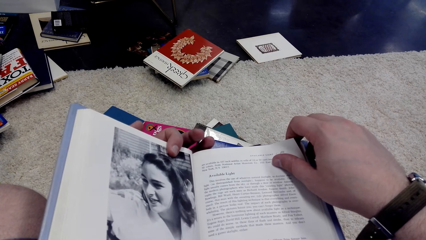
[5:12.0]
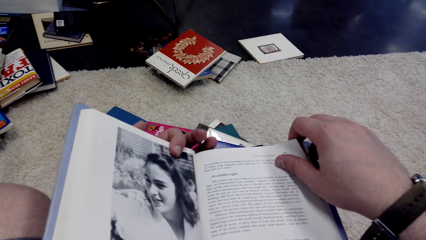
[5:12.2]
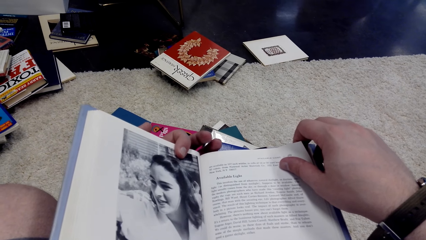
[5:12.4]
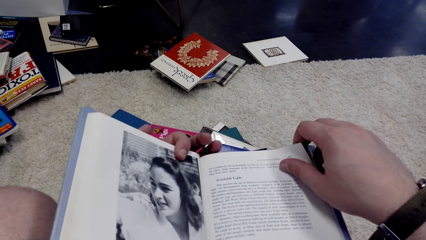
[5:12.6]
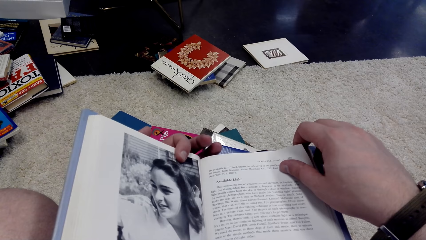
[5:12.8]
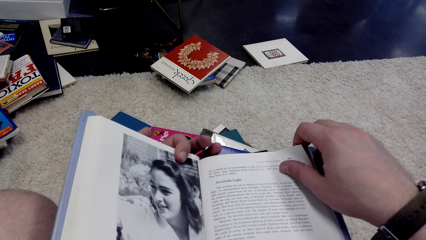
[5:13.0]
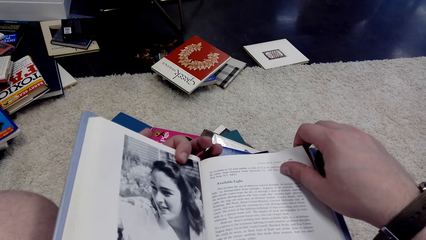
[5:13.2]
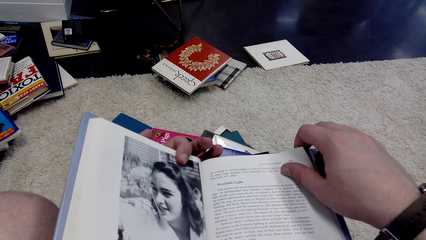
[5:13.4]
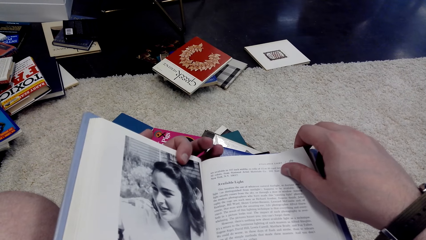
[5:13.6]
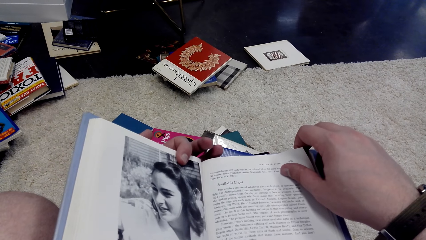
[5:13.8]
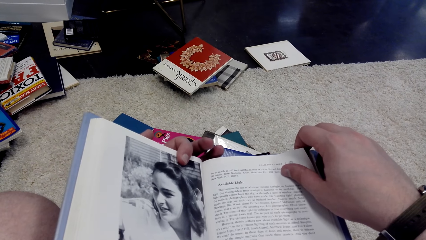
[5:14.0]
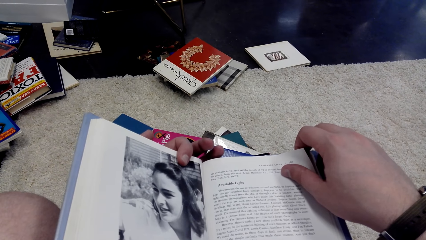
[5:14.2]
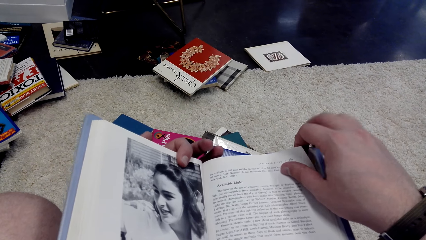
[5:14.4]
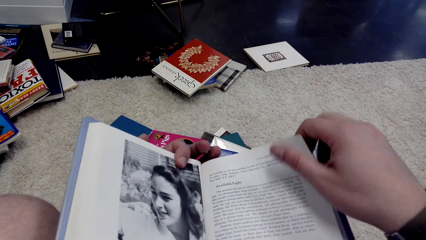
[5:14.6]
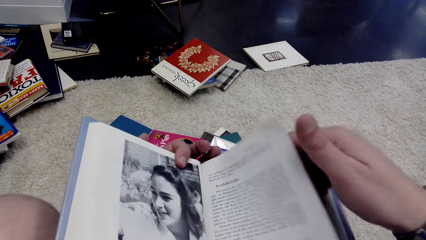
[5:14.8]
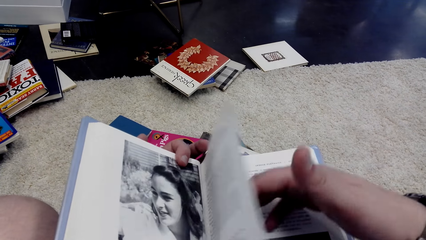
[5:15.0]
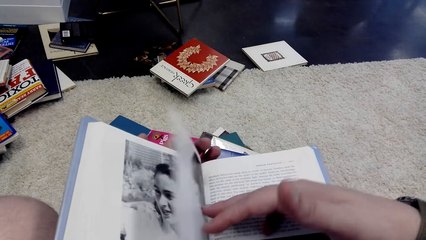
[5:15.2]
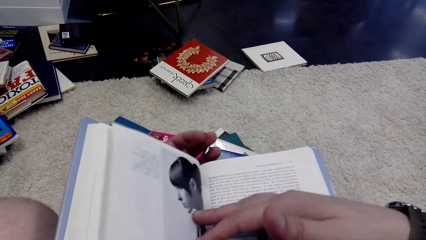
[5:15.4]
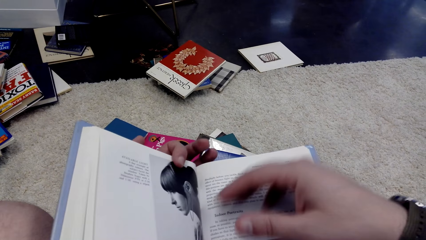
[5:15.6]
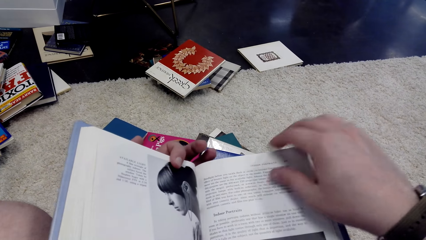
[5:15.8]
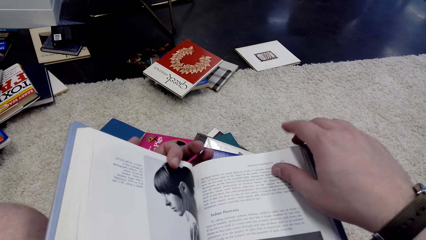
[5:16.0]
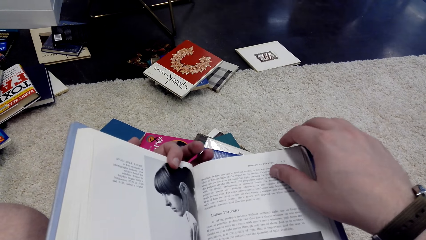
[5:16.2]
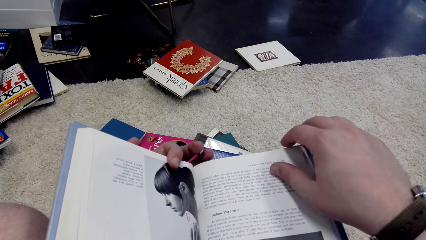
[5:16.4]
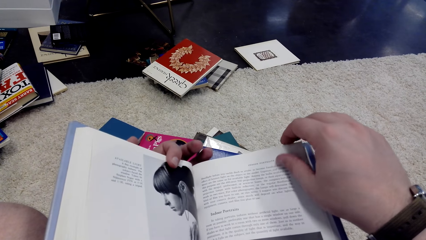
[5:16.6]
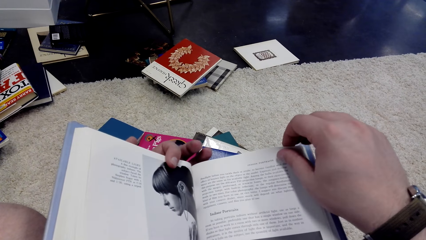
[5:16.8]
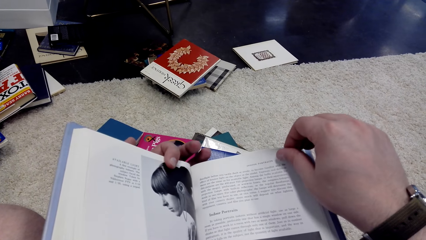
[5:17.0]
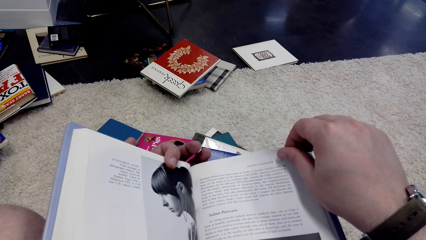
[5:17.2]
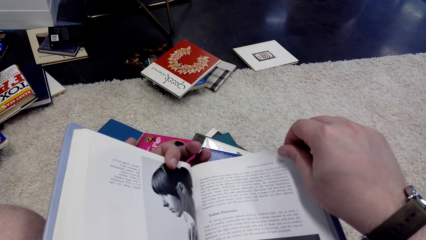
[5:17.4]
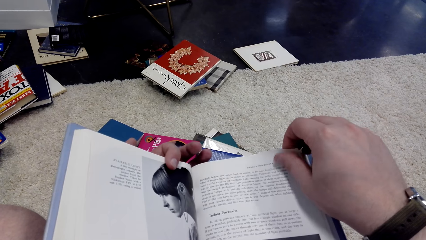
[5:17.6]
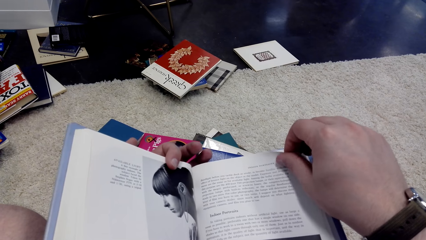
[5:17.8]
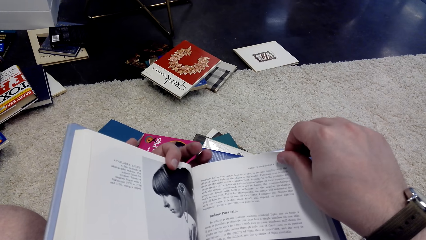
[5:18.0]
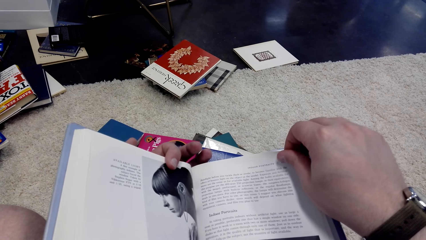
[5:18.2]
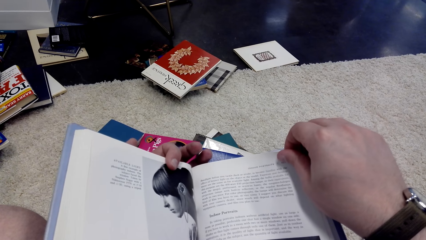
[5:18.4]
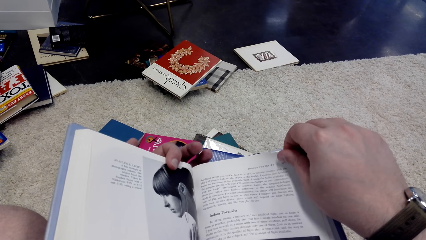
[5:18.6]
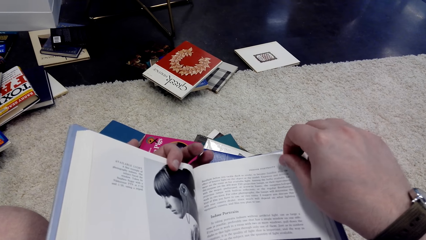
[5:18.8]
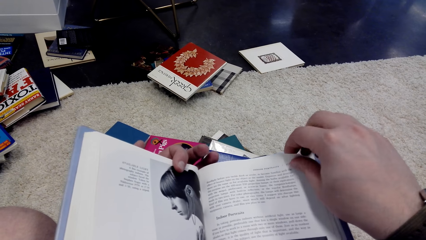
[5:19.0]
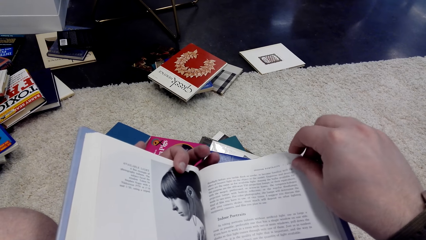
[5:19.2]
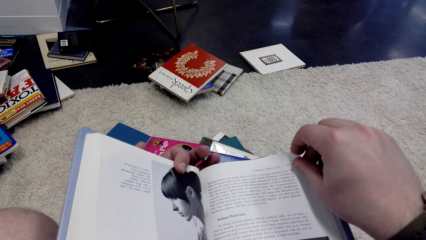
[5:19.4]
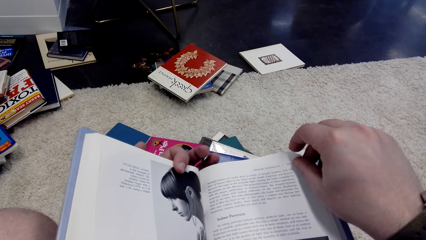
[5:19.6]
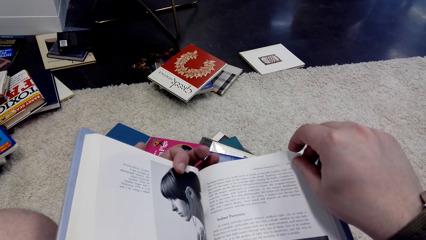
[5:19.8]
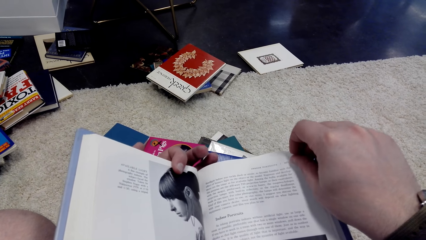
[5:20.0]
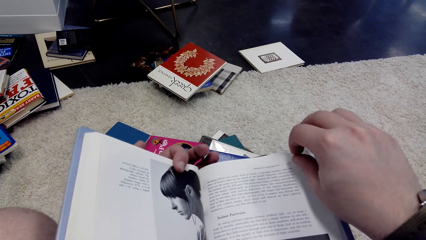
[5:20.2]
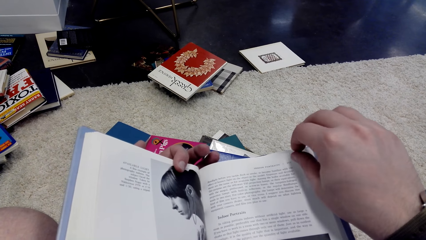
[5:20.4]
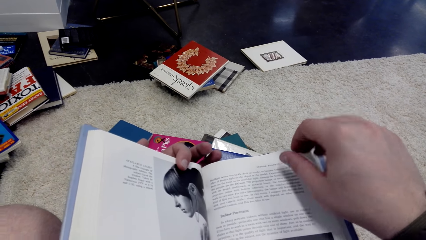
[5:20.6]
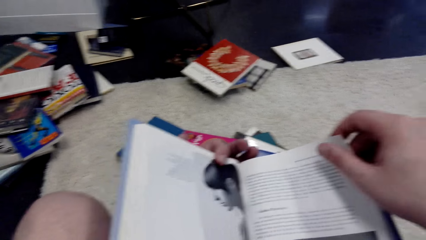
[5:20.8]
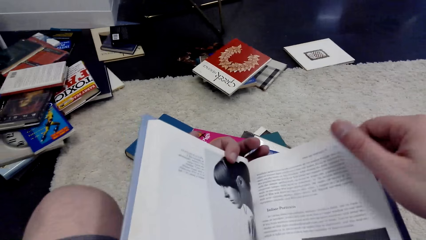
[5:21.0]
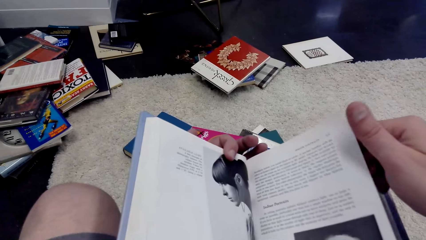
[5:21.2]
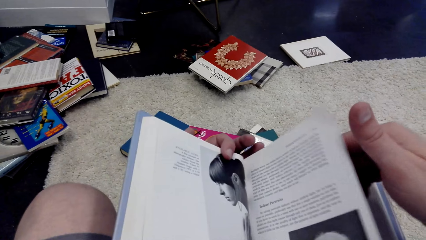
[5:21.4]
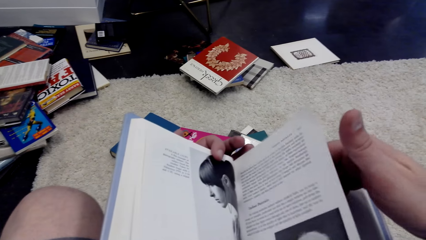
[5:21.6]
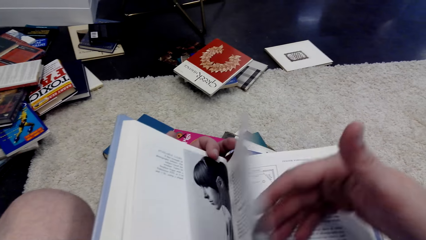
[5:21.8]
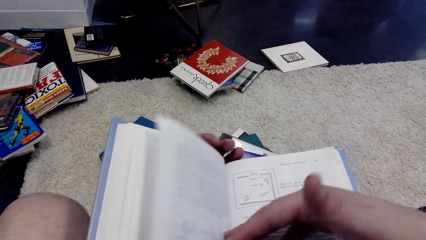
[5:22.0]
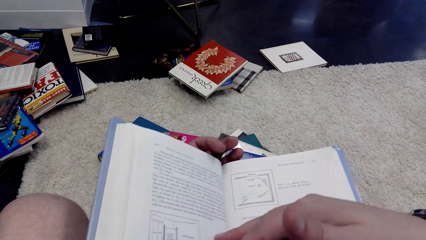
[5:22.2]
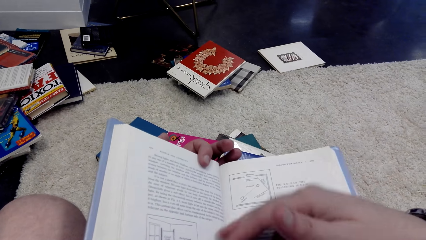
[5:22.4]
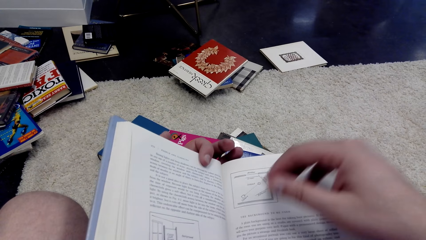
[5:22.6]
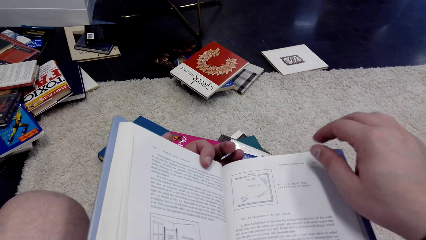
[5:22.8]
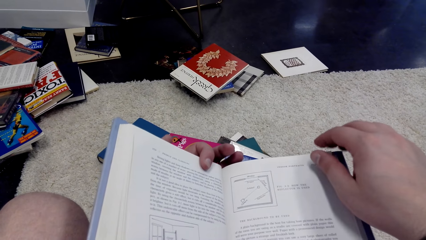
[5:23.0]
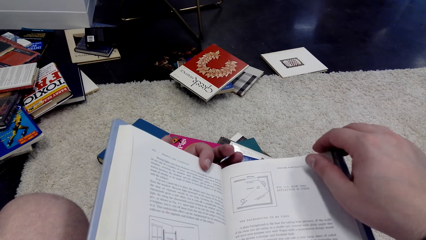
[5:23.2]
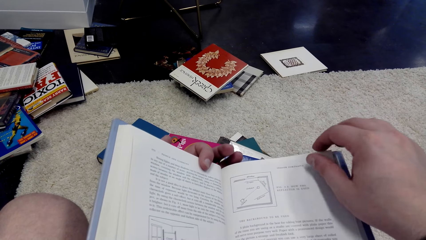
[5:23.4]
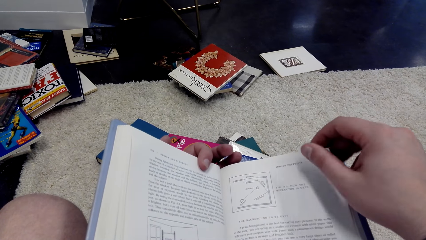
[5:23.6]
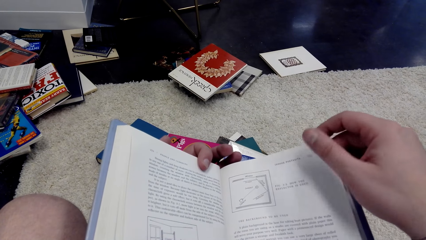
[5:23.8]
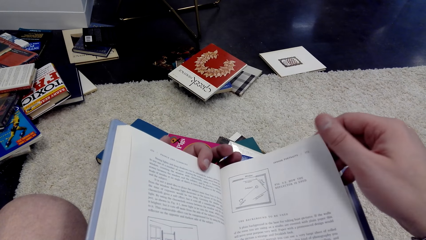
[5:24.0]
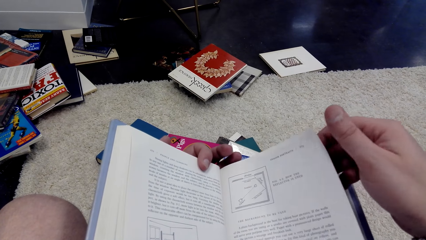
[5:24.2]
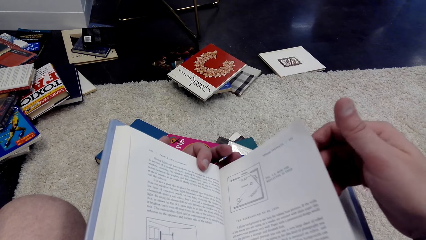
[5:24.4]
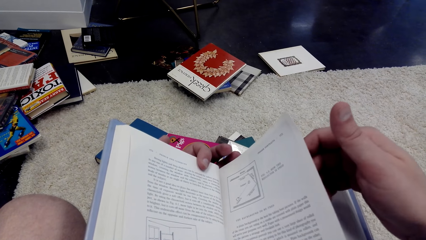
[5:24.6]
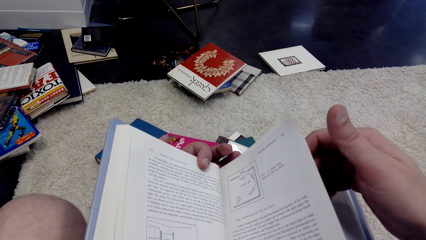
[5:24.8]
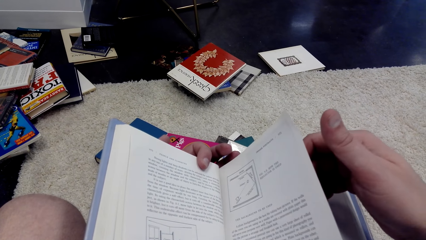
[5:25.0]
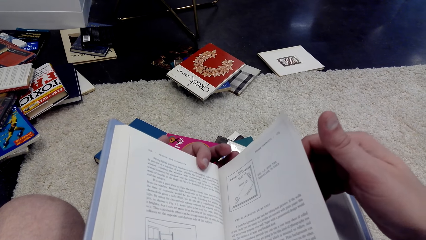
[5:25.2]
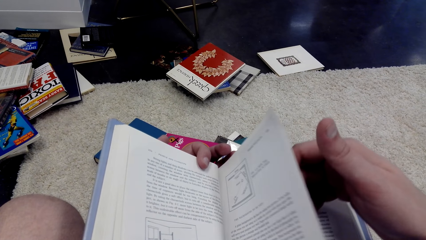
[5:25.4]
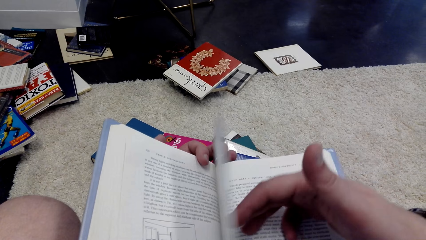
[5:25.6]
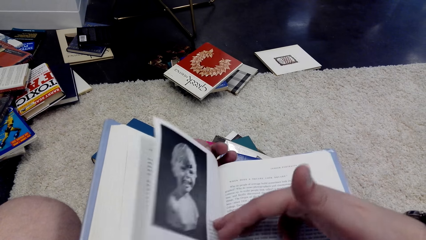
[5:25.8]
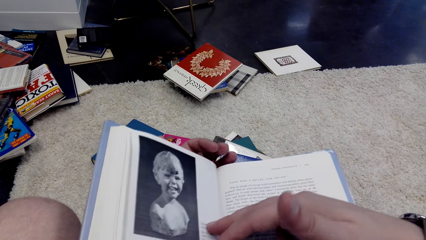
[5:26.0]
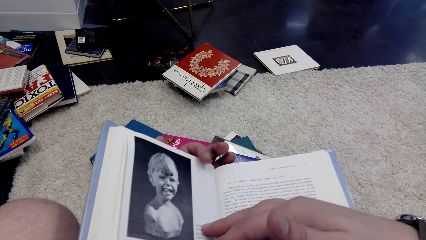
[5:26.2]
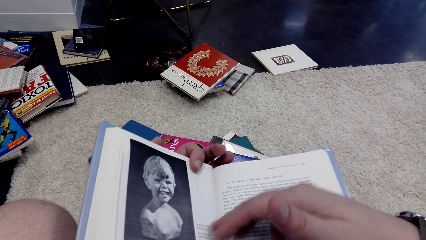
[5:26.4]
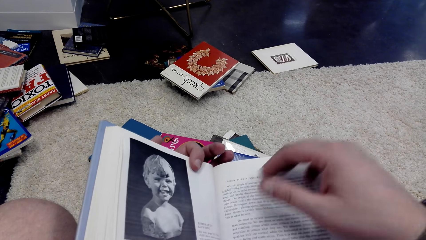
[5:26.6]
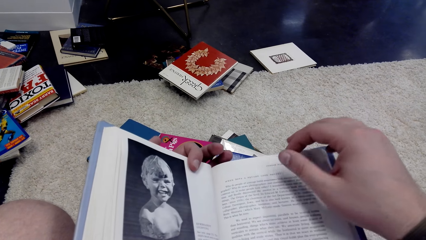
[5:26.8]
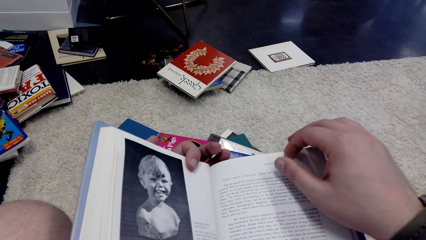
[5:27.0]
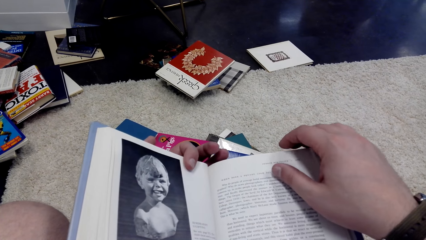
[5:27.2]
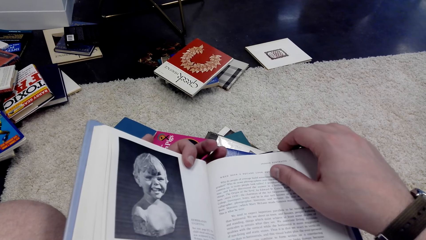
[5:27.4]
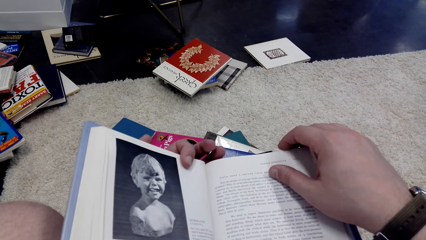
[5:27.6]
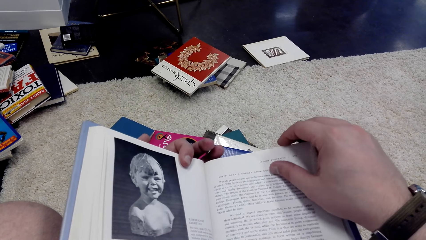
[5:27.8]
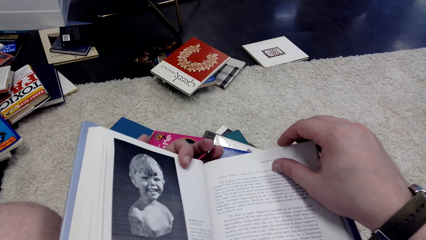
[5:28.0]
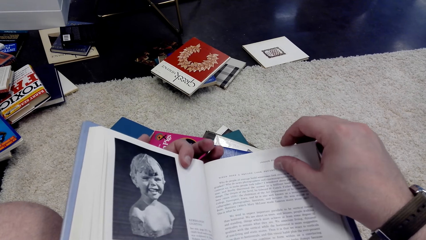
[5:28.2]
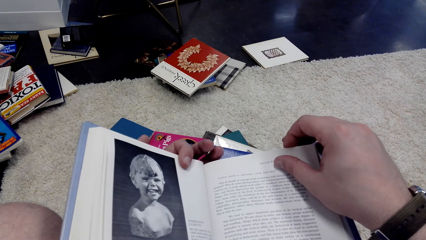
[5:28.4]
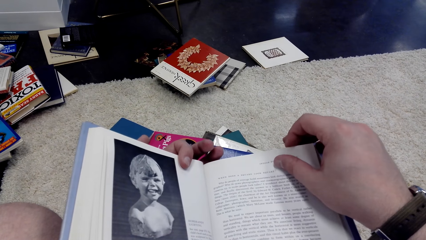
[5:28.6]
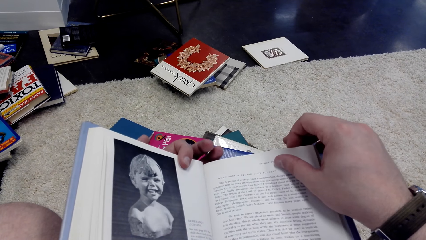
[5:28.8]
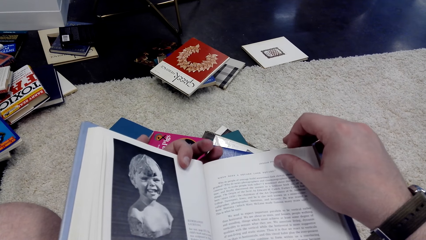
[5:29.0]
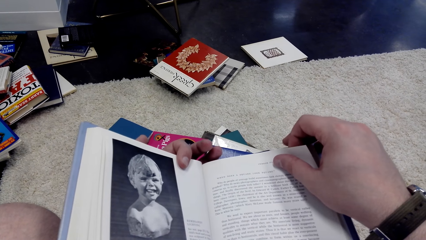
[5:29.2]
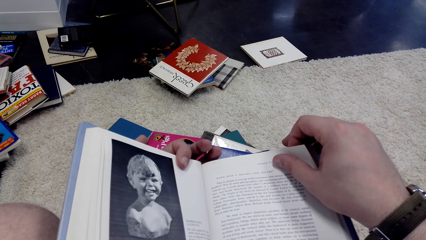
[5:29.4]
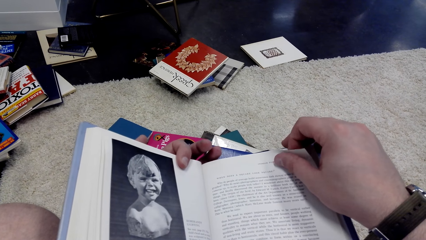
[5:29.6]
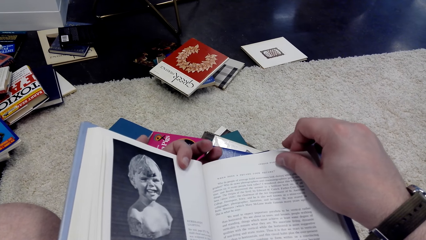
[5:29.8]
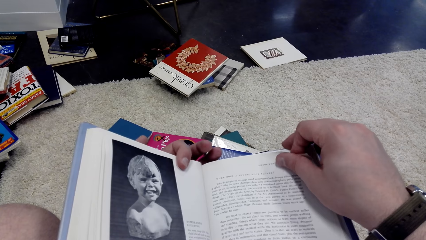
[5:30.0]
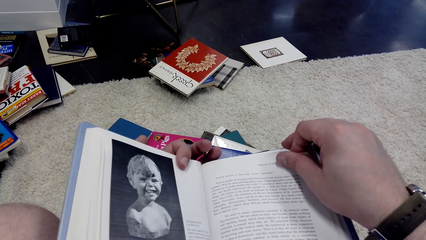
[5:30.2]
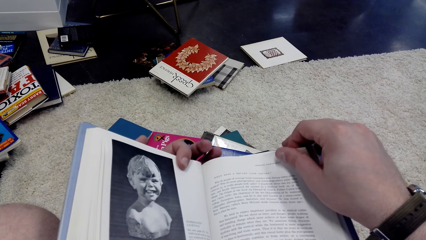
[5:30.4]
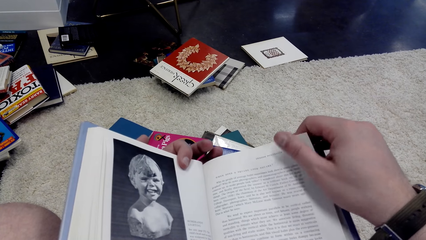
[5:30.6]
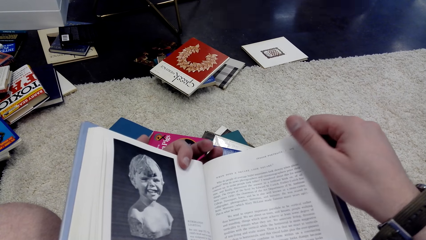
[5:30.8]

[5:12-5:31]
The camera wearer turns the page. They read the book. They turn the page. They read the book. They turn the page. They read the book.
